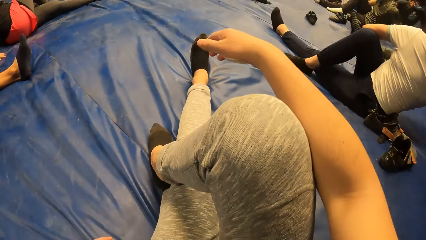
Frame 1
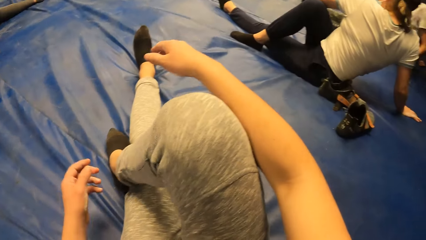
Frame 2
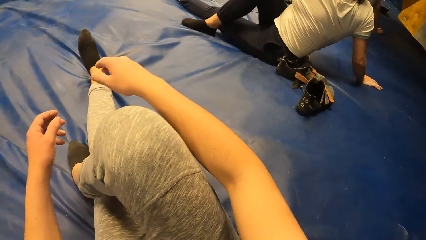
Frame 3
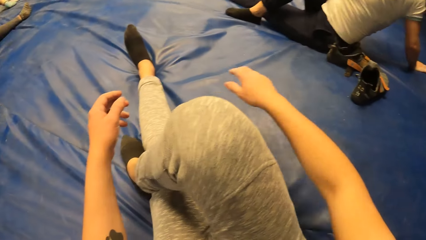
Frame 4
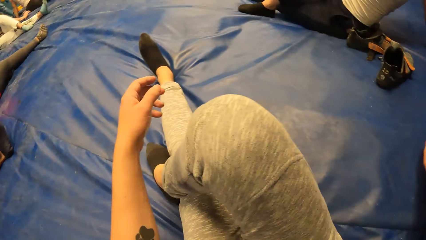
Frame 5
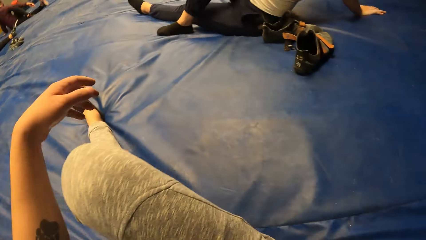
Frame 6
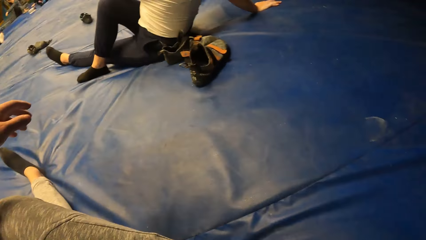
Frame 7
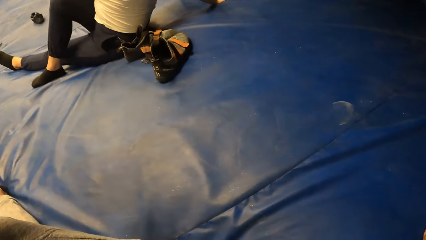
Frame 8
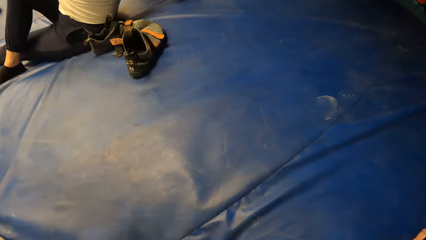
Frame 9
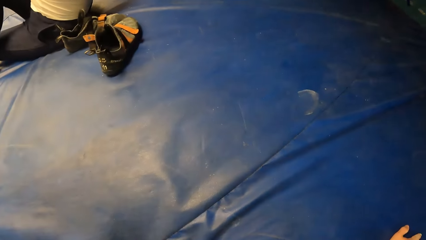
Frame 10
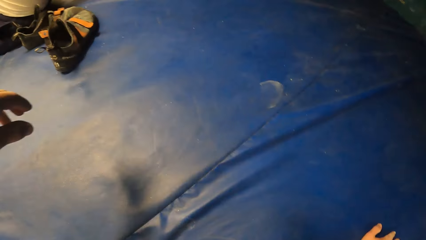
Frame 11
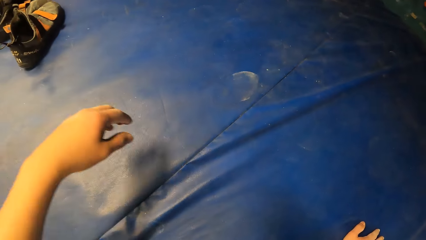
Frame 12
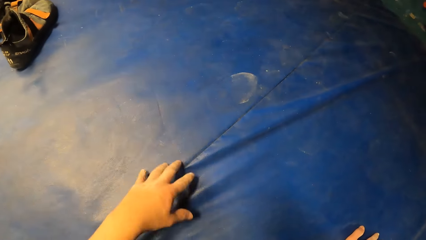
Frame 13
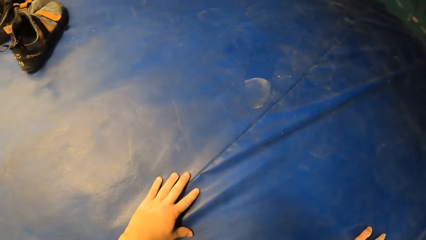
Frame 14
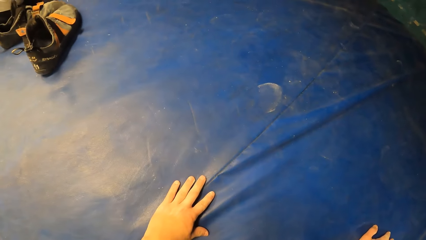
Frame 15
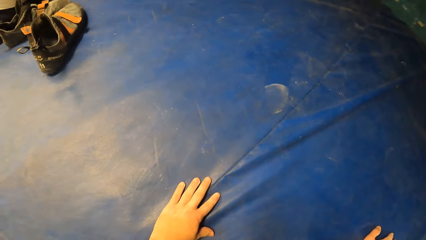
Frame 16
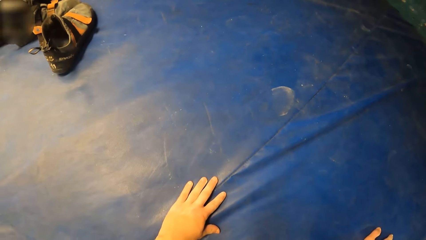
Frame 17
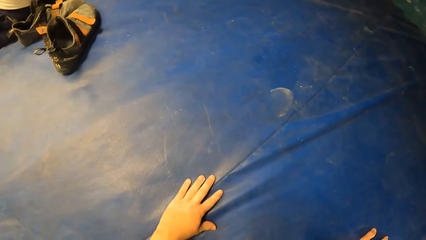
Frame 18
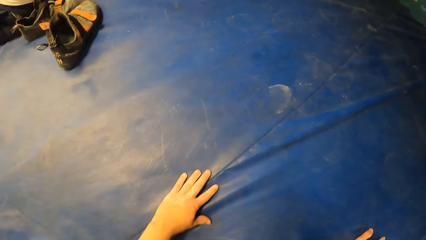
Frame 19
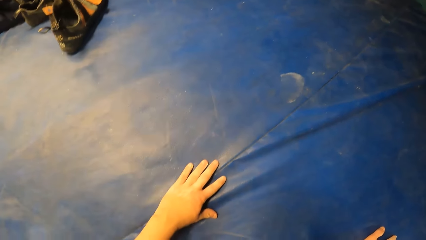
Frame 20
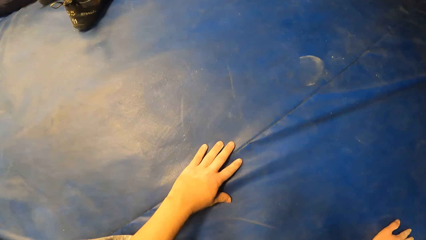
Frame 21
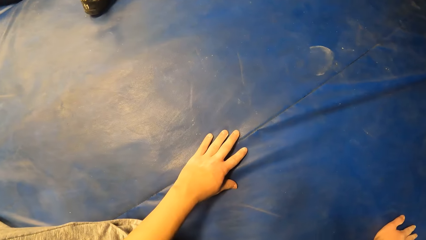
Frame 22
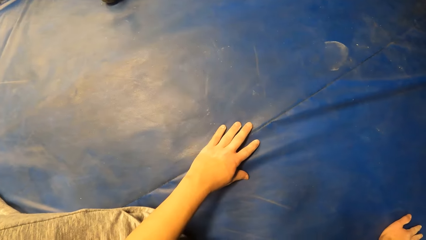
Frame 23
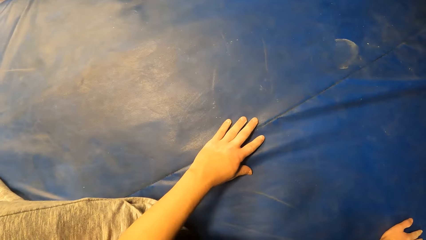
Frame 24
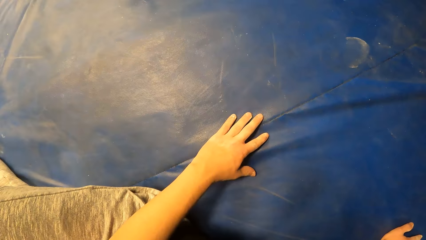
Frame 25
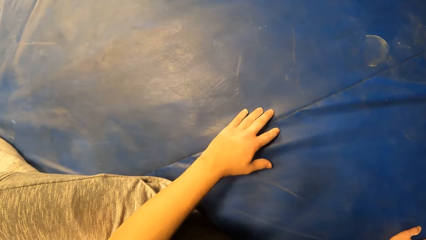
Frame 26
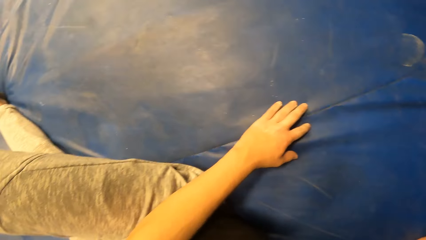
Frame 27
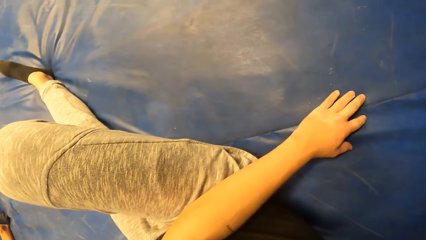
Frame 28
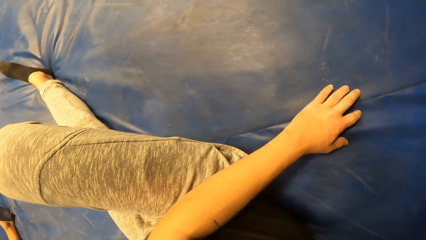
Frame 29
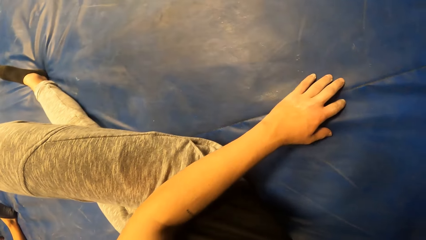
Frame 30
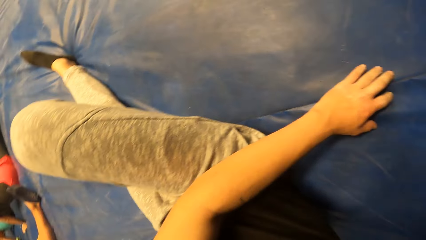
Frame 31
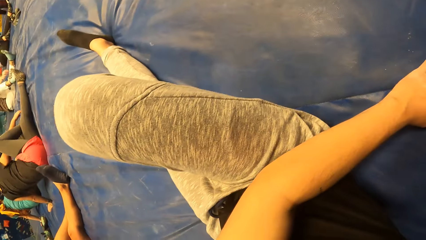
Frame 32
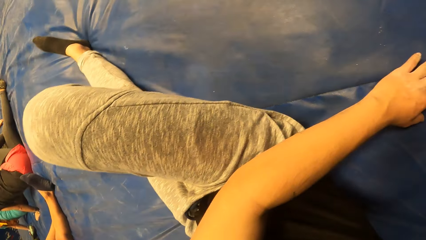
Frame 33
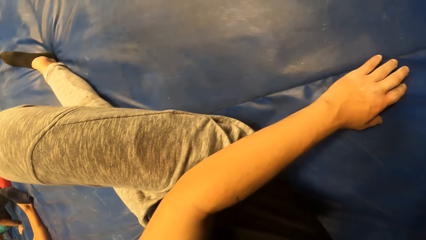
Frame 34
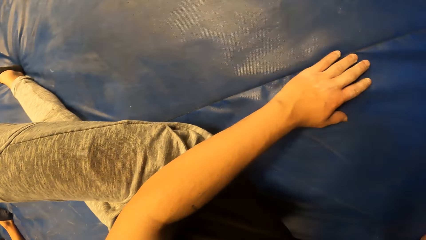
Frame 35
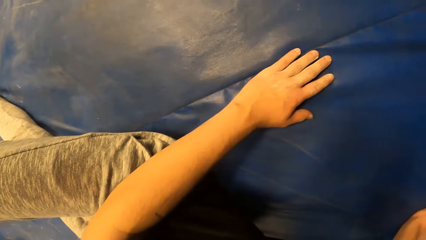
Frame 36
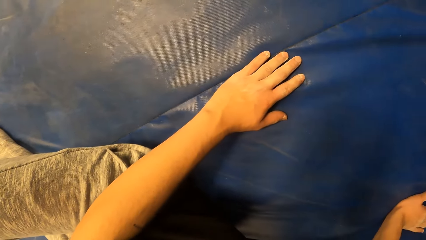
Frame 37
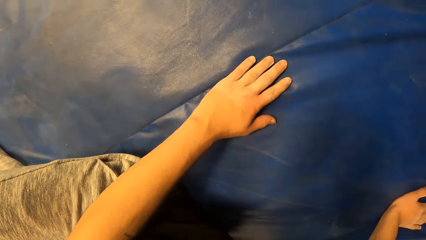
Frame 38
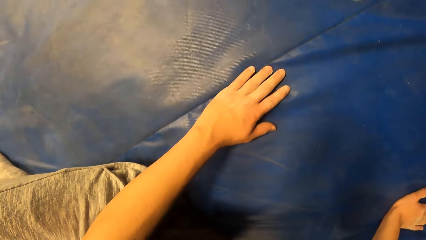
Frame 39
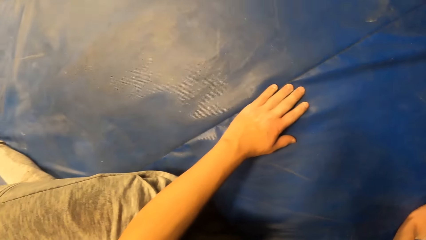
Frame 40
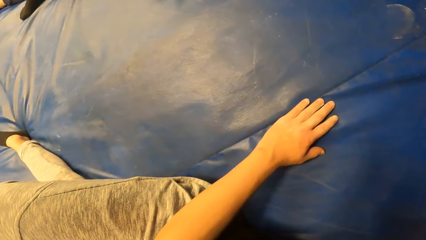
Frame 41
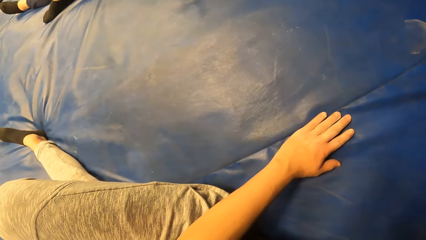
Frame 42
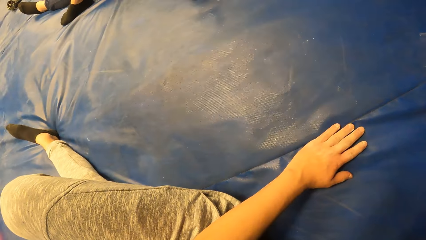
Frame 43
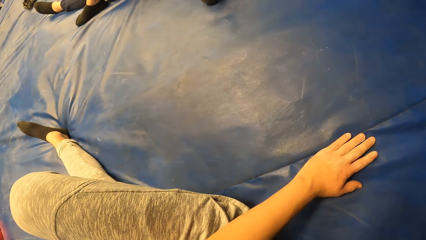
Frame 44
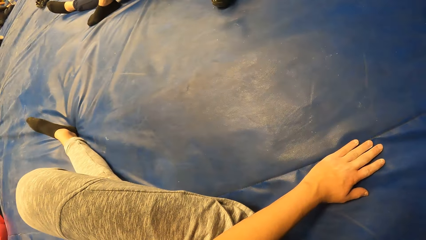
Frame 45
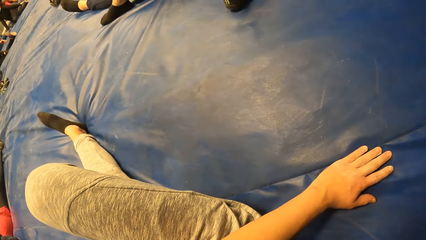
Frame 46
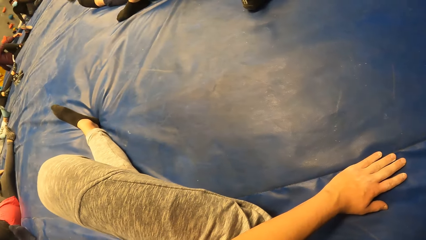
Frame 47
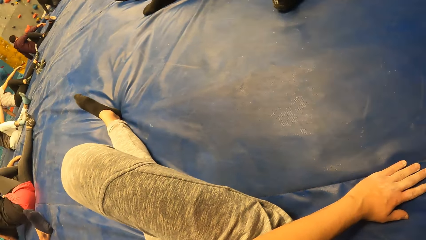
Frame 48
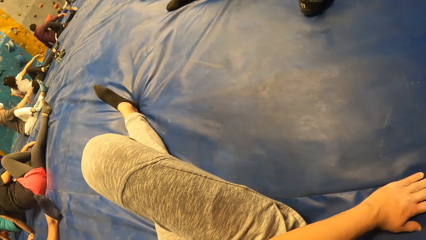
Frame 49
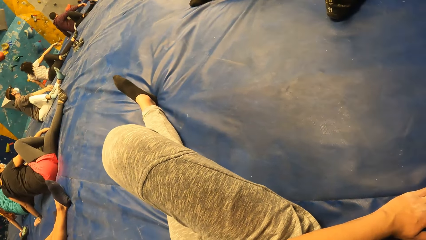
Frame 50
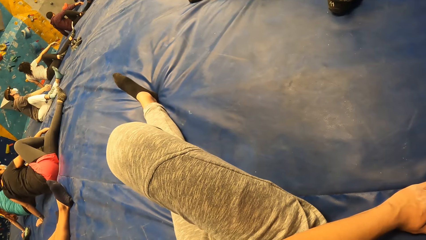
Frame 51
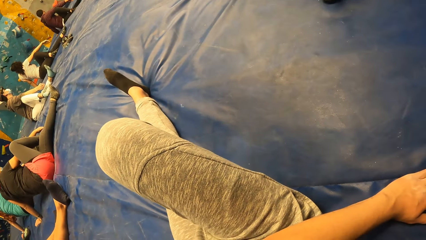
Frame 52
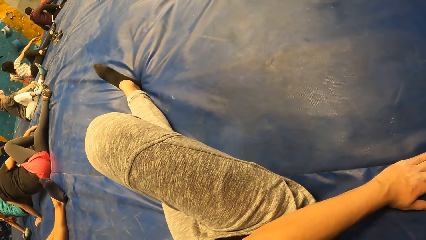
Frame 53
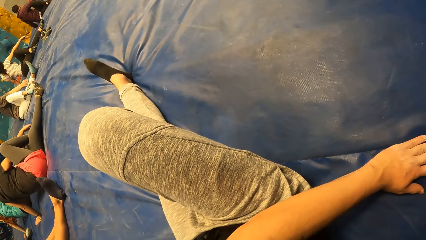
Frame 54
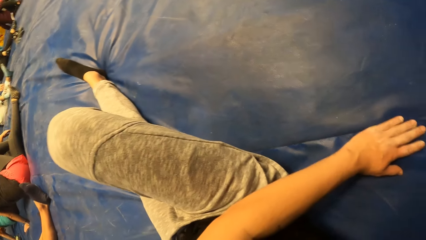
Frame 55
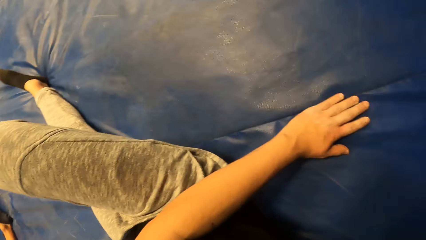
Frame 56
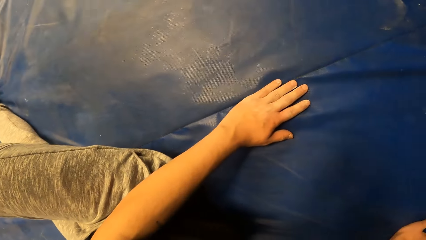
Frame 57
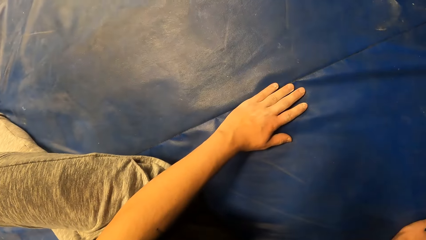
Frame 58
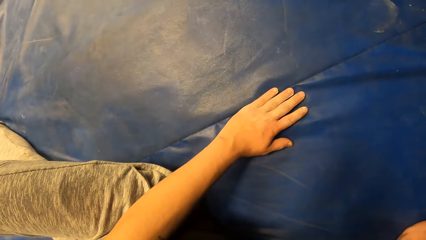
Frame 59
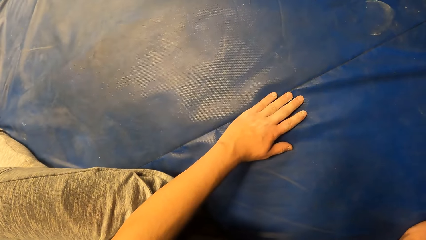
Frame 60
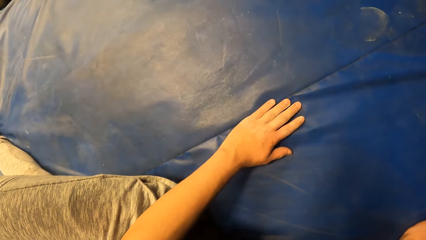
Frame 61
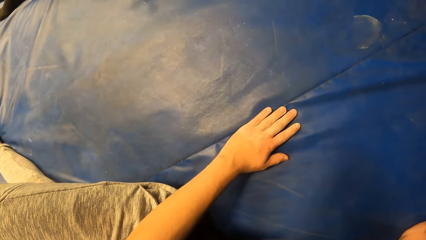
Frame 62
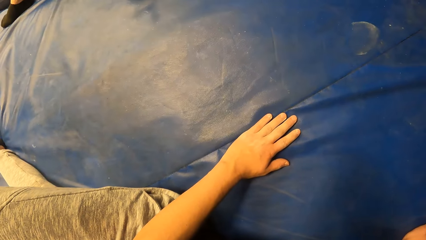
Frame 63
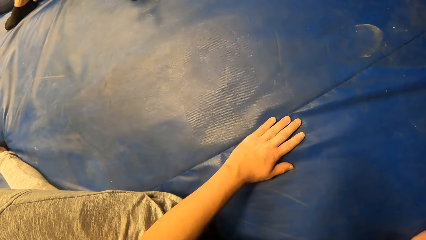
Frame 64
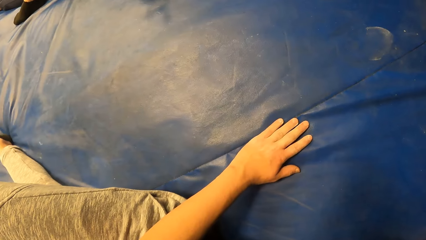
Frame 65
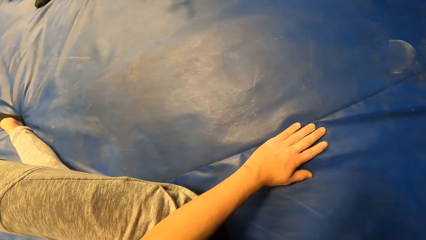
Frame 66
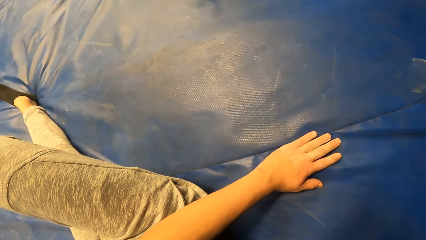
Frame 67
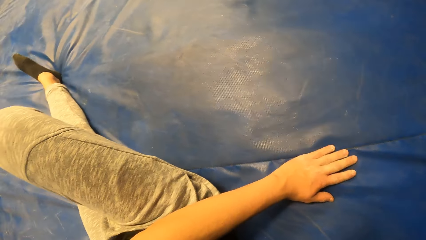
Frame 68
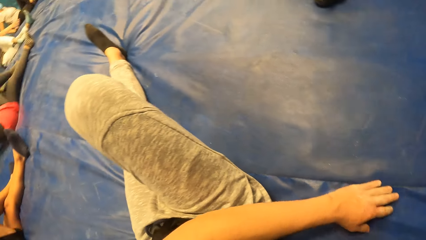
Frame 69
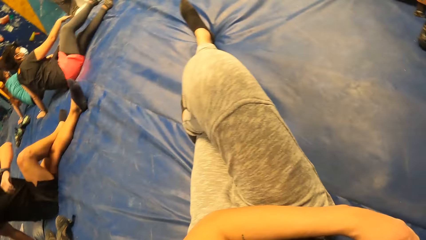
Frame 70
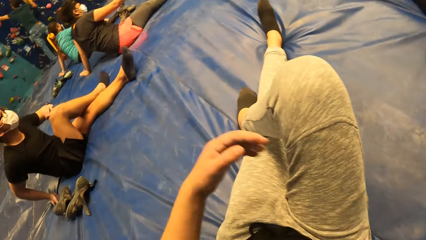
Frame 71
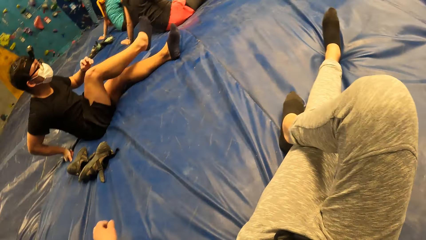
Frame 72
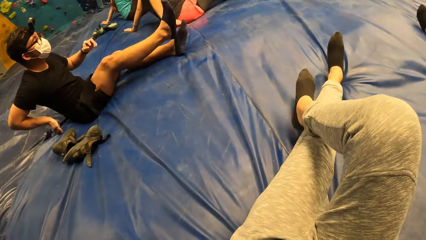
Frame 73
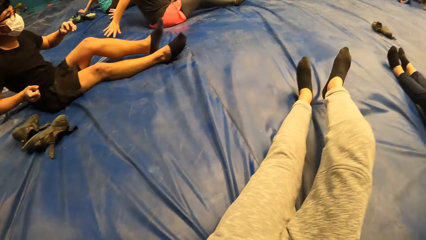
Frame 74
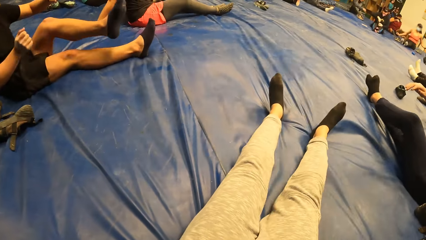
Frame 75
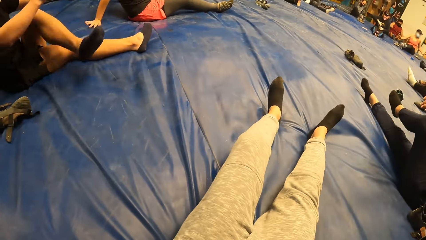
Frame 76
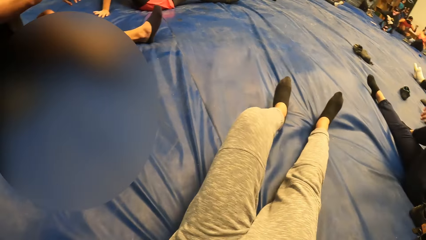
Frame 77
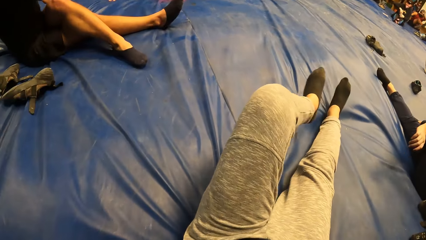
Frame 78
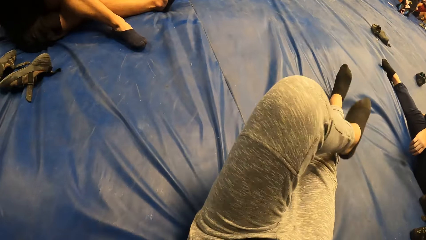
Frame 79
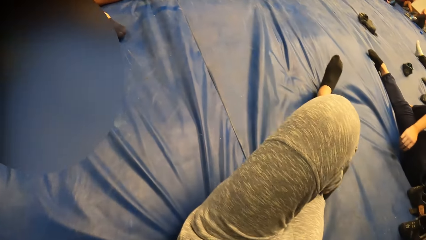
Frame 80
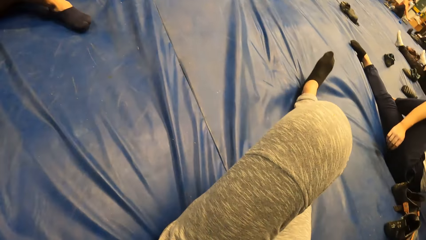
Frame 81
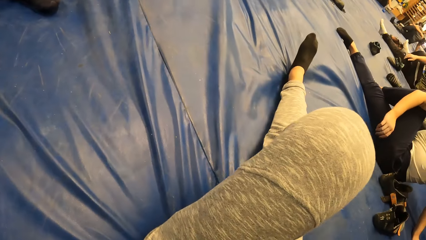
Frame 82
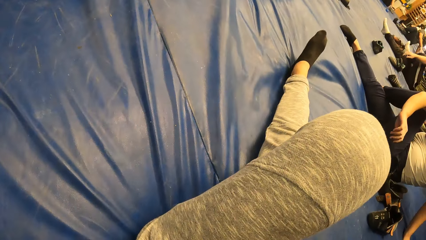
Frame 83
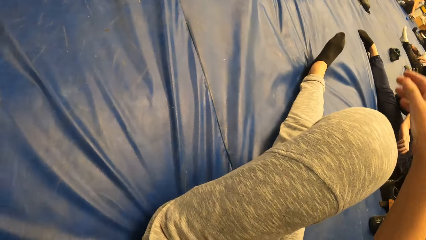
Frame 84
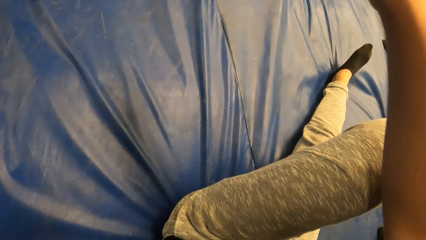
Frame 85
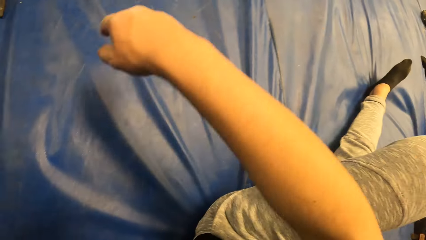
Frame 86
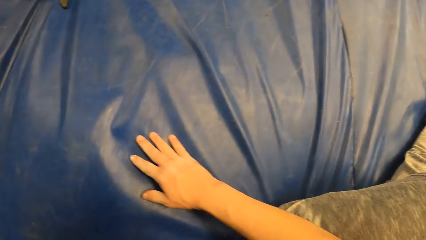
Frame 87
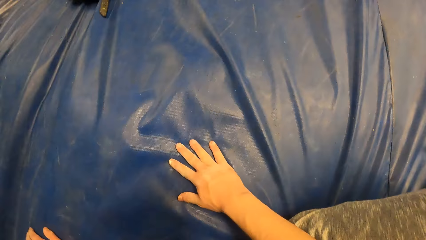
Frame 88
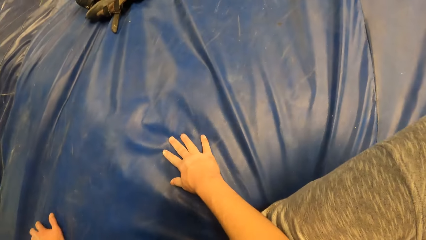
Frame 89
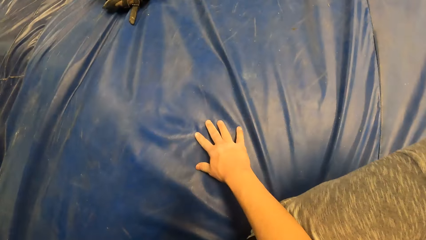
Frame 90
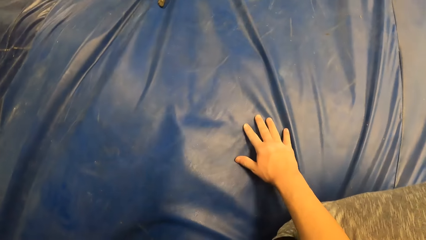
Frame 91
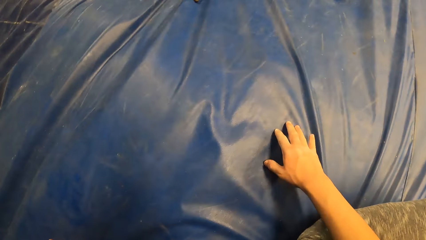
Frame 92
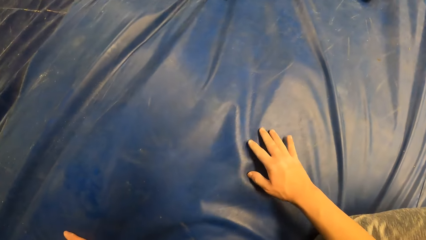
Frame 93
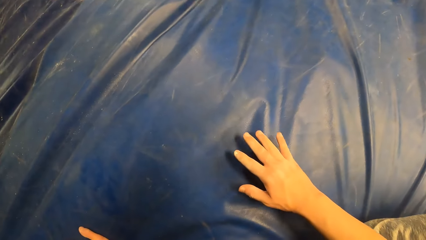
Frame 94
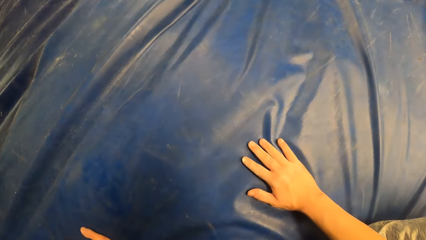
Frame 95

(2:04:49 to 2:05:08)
The camera wearer crosses the leg. He stretches his hand. He touches the blue mattress. He puts his hand on the floor. He looks around the room. A woman does a hand gesture. The camera wearer looks around the room. He touches the blue mattress. A man adjusts himself. Another woman adjusts herself. Another man adjusts himself. The camera wearer adjusts himself. Another man adjusts himself. Another man adjusts himself. Another woman adjusts herself. Another man adjusts himself. Another woman adjusts herself. The camera wearer exercises on the blue mattress. He adjusts his leg. He adjusts his hand. He stretches his hand. He puts his hand on the floor.
